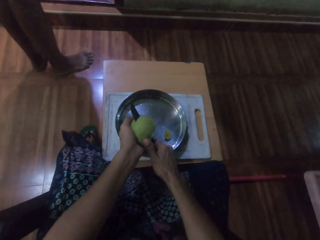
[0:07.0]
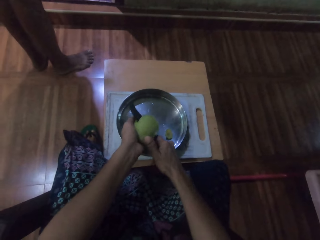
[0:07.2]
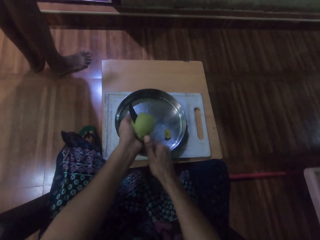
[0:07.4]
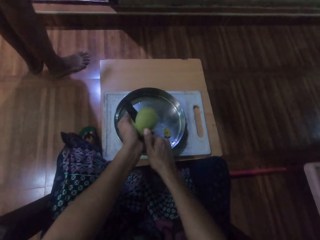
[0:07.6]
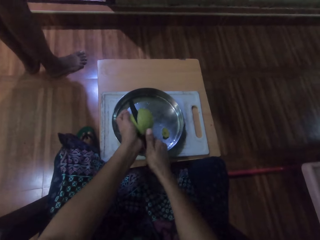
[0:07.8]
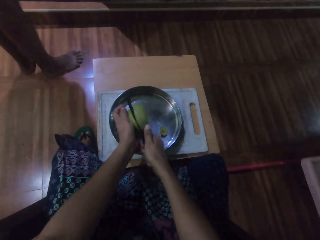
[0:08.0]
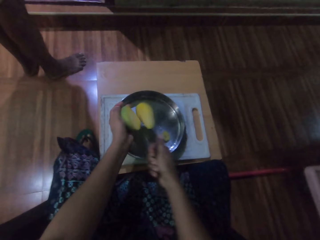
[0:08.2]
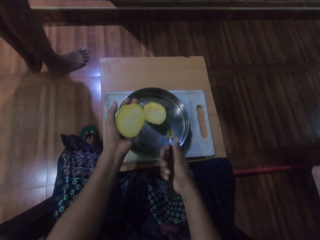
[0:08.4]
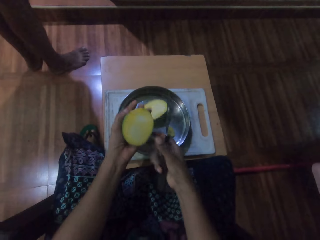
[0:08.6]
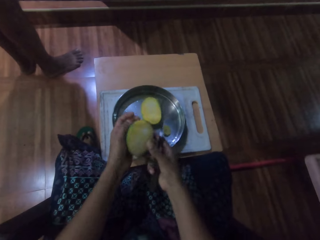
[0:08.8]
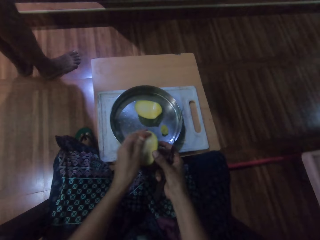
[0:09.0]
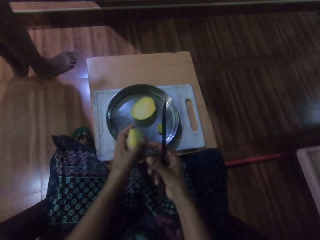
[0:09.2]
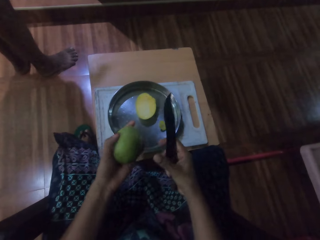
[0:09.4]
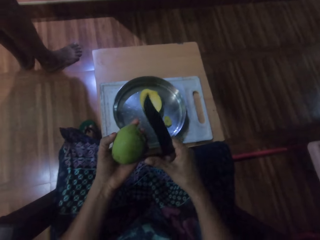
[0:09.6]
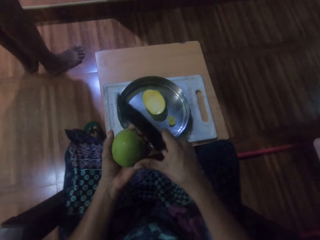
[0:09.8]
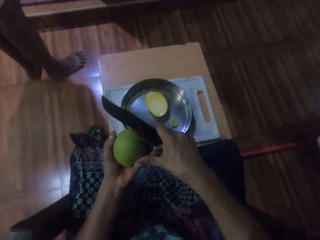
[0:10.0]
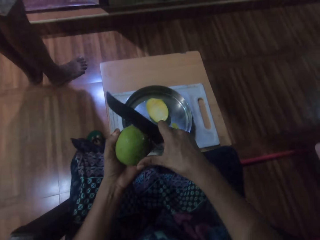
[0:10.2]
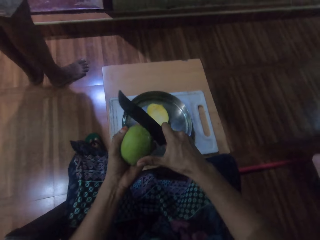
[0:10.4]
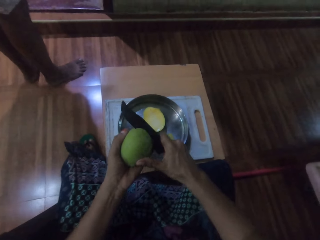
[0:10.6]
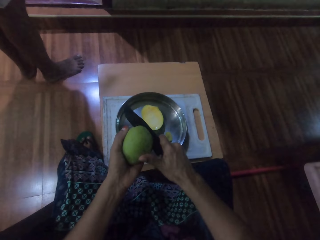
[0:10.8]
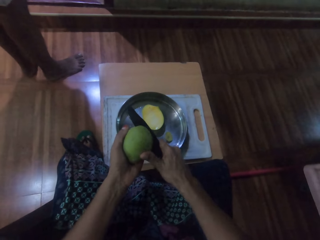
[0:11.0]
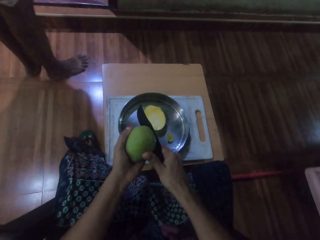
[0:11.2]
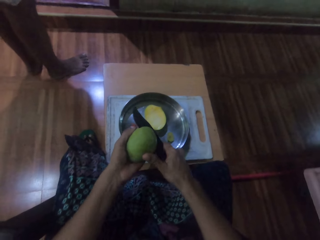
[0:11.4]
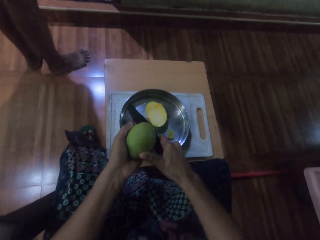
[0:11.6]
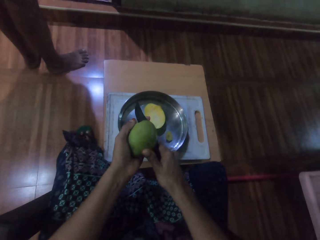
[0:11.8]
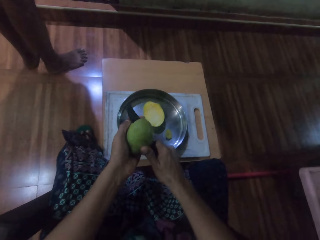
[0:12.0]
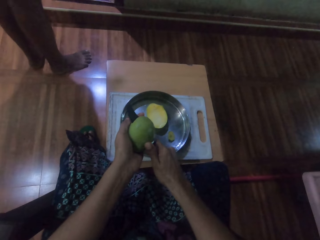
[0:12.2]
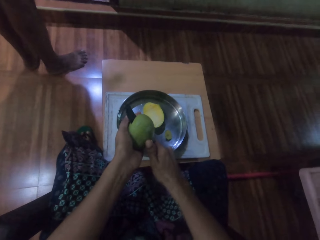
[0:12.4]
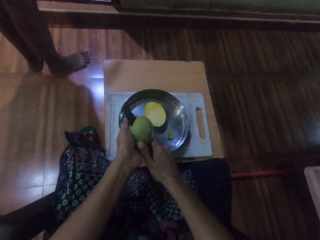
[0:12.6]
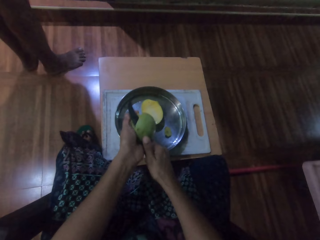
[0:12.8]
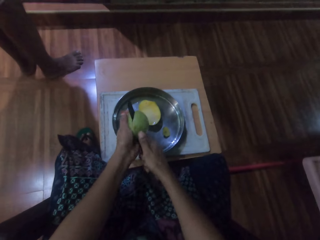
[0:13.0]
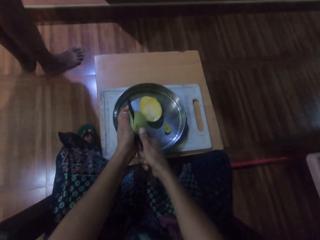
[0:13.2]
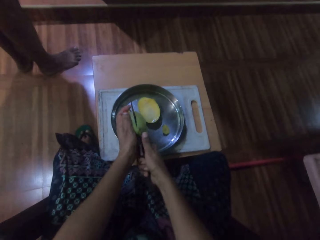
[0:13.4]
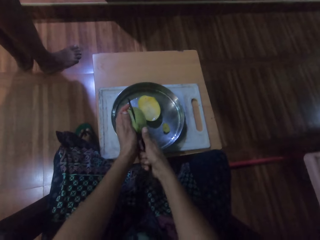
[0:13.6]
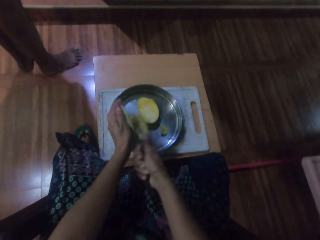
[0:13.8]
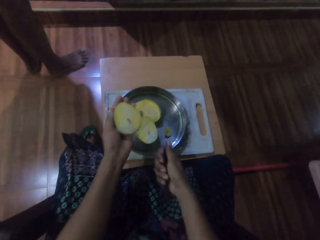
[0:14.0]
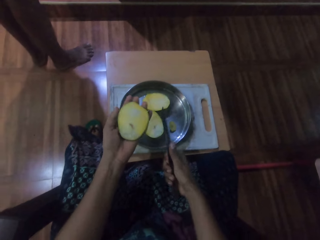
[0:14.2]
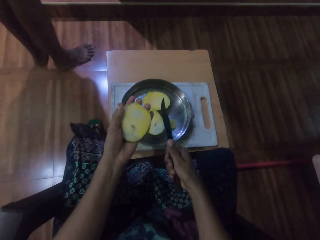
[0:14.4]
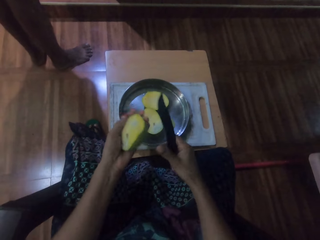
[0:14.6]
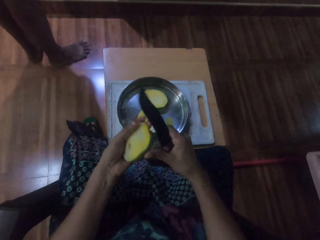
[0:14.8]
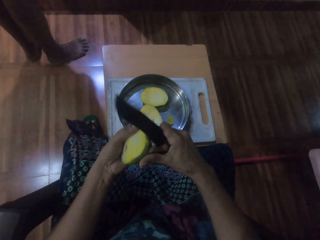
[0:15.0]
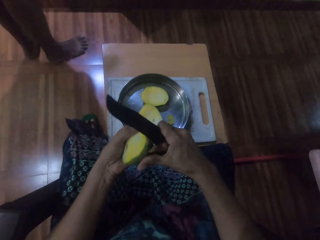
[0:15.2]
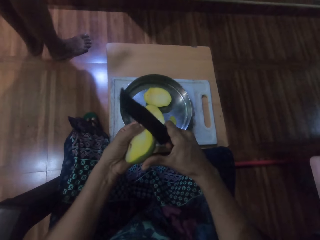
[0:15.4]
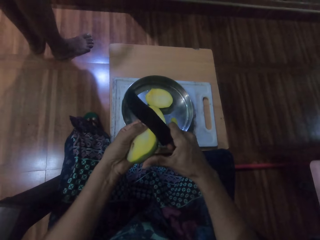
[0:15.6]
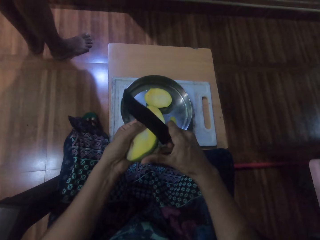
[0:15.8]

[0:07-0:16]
The camera wearer drops a piece of a fruit in the plate. They cut the fruit with the knife.

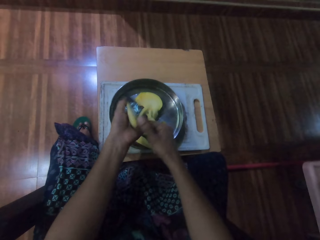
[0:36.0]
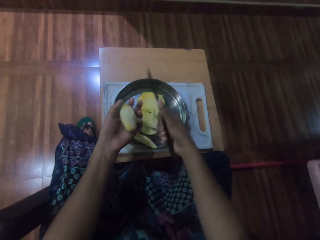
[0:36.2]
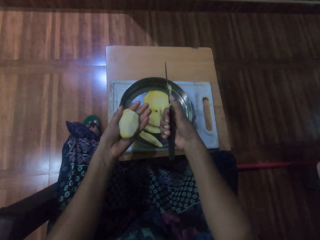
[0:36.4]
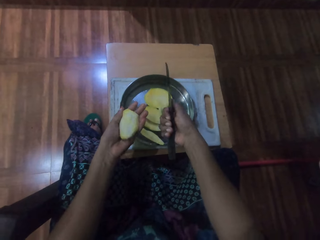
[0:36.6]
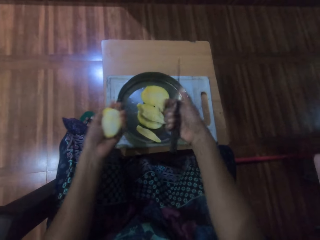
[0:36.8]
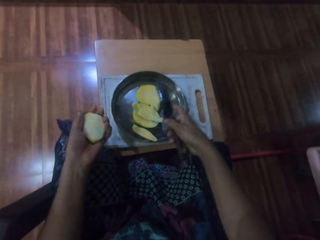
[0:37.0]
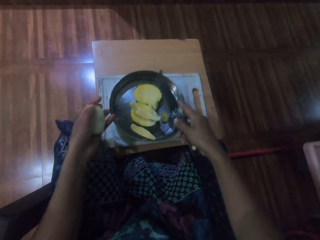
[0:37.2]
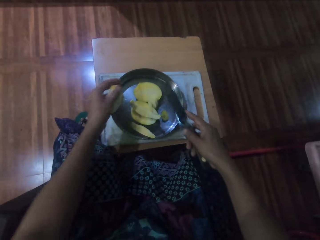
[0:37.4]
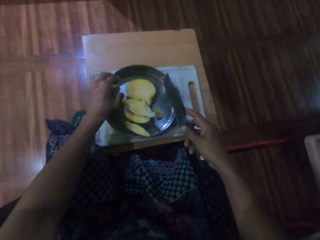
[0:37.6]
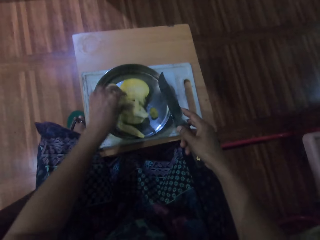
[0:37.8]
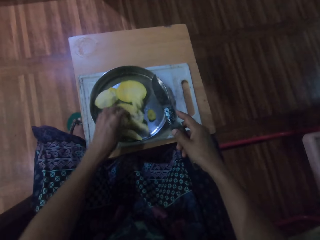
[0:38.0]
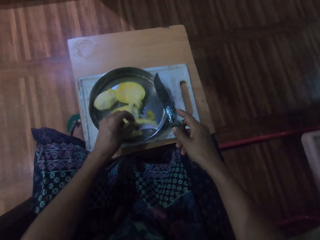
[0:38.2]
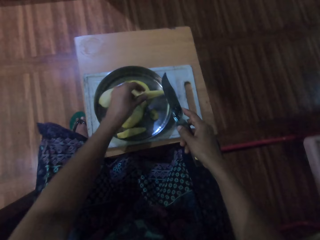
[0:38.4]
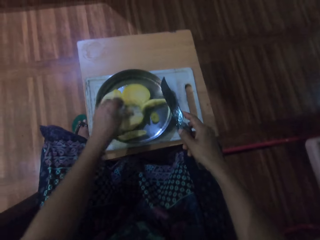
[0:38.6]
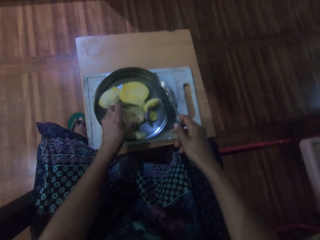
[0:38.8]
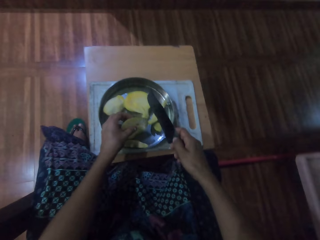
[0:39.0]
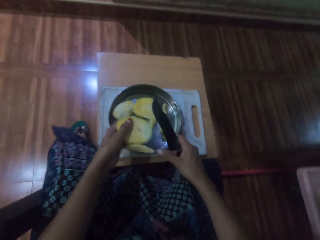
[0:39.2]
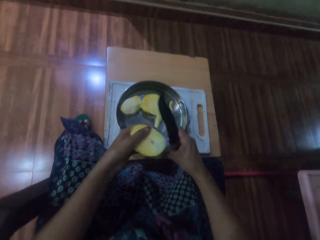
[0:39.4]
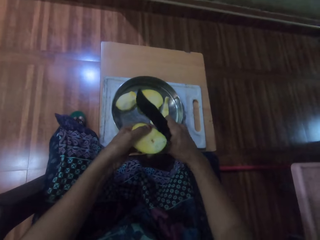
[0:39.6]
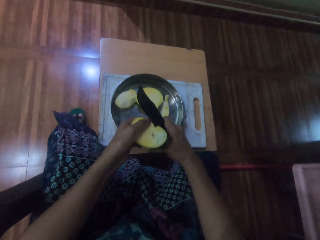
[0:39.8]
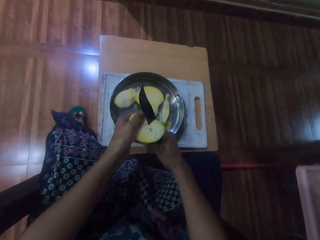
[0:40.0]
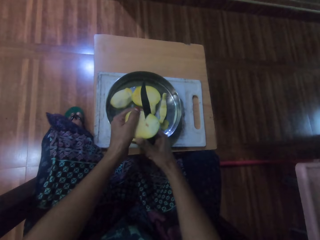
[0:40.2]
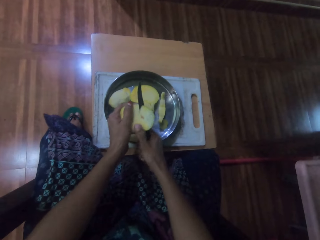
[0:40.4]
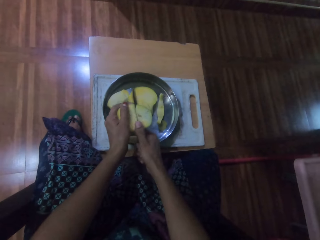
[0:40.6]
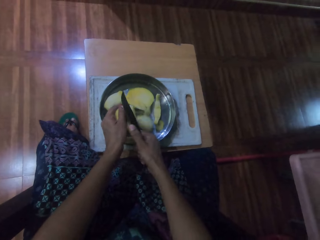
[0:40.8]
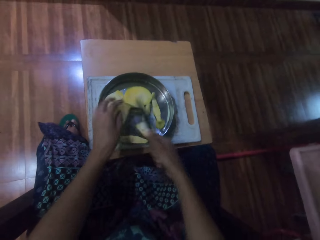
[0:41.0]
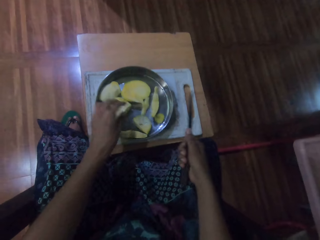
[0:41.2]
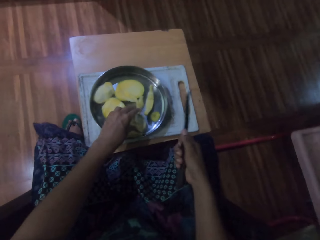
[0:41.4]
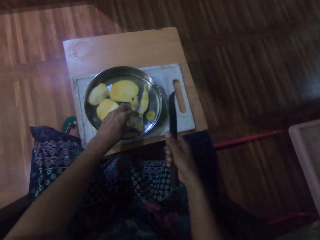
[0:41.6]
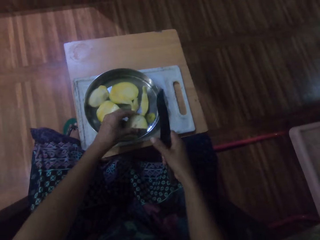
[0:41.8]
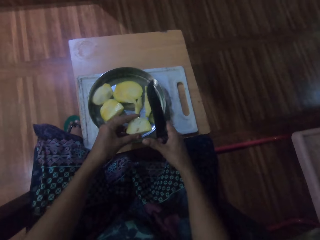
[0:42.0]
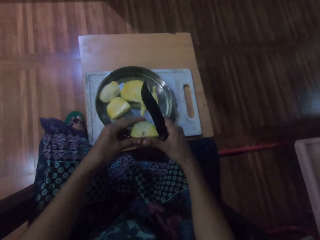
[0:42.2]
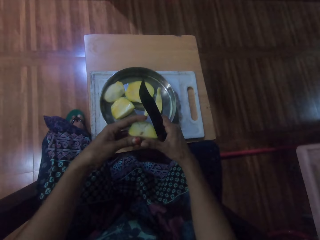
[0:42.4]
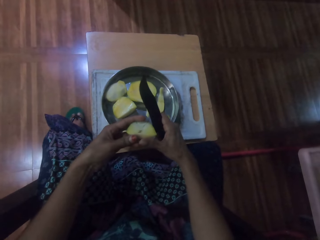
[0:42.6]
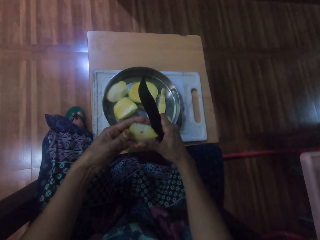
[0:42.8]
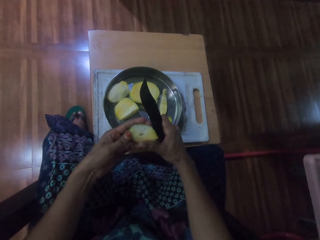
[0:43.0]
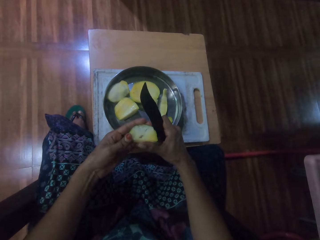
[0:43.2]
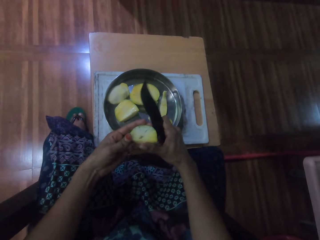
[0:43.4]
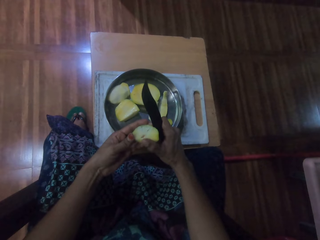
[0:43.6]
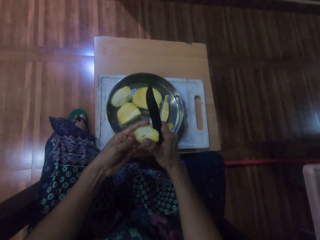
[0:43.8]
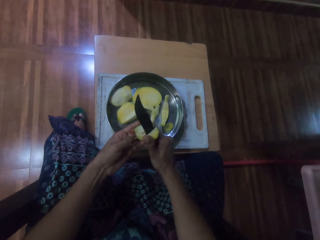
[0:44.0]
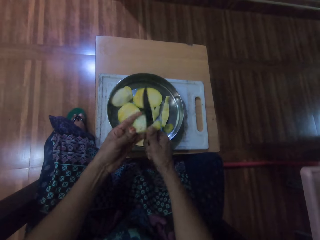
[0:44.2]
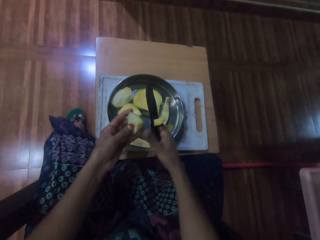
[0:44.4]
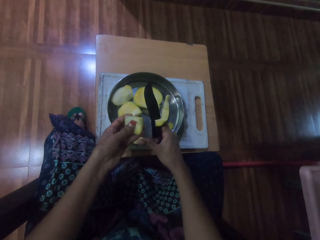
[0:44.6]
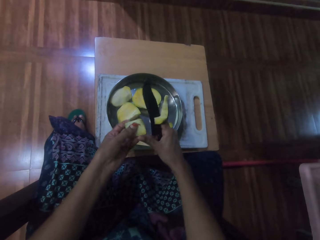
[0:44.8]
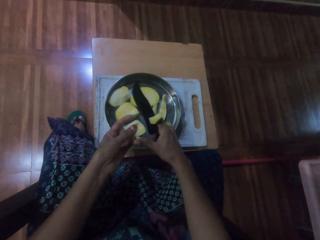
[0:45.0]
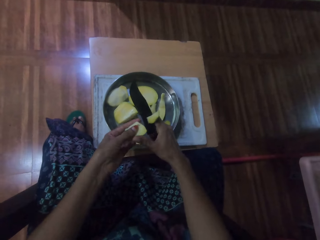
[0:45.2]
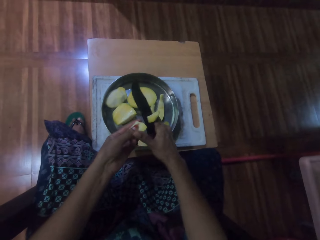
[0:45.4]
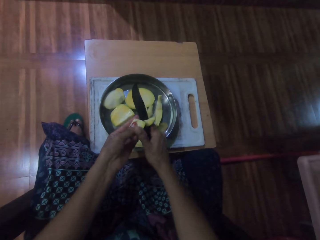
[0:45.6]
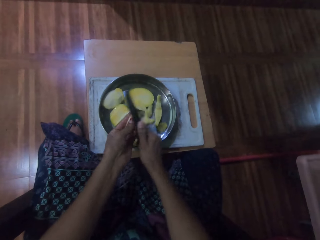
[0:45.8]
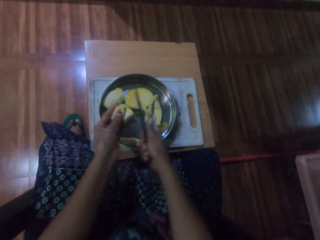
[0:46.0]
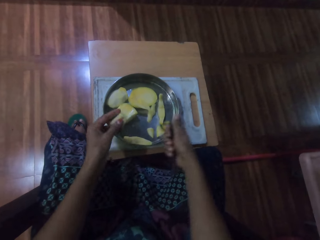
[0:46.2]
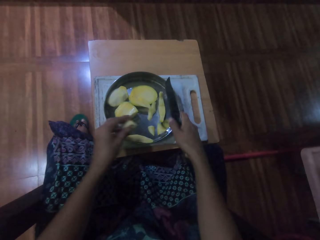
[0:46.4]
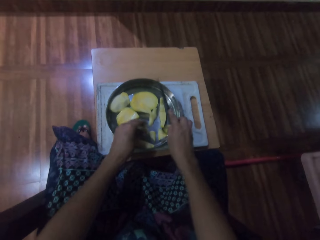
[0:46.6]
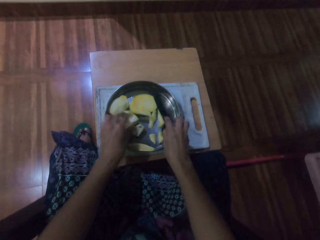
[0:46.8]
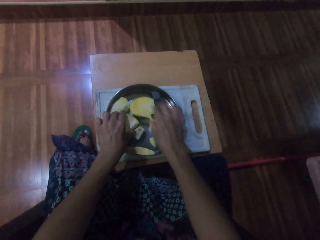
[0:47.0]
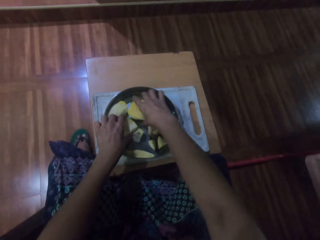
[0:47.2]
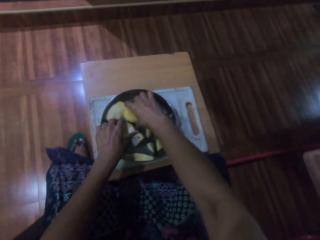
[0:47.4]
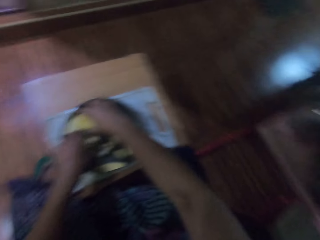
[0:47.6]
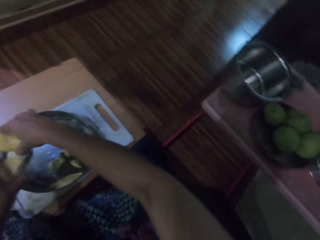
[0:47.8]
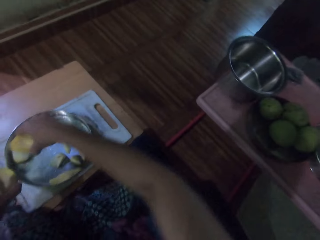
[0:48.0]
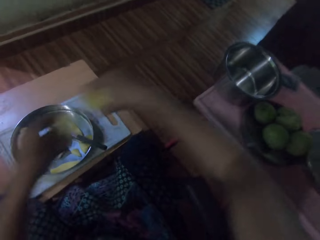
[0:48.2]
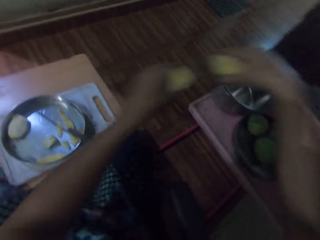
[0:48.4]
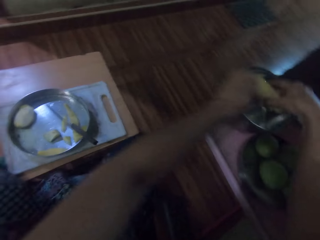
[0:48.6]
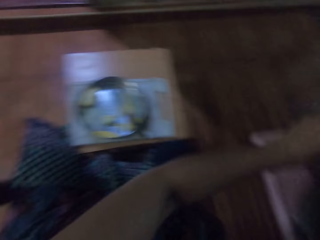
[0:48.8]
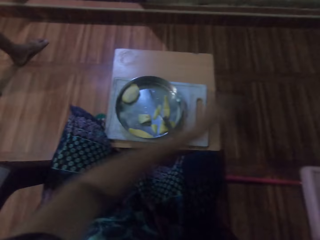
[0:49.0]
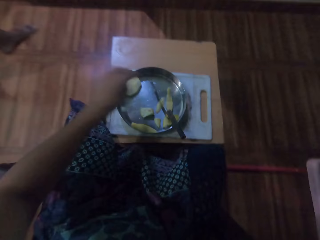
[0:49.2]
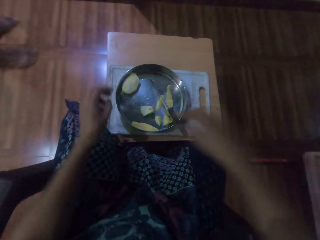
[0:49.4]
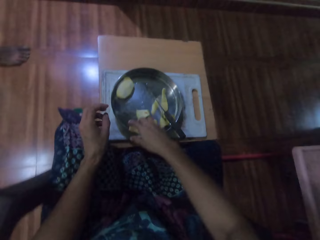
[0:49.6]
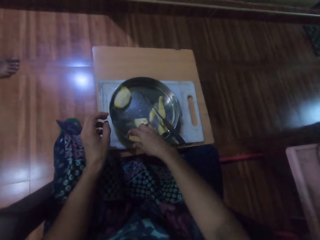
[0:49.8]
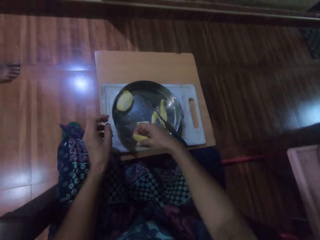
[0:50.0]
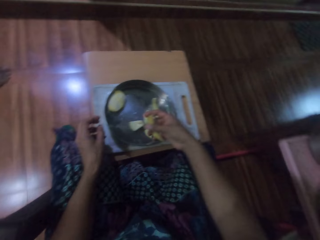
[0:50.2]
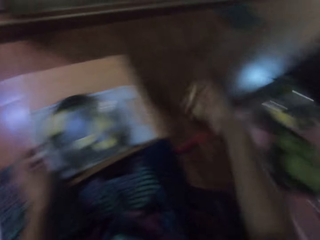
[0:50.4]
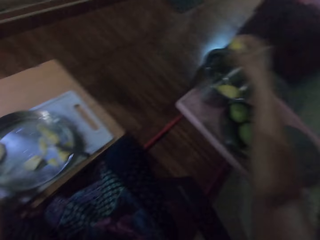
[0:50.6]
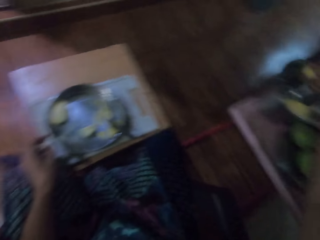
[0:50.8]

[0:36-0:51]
The camera wearer drops a fruit seed in the plate. They take a piece of fruit. They chop the mango into pieces. They take a piece of fruit. They cut the fruit. They take pieces of fruit. They put pieces of fruit in the plate. They take pieces of fruit.
